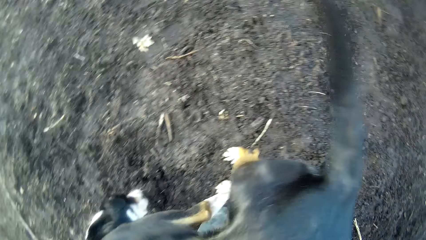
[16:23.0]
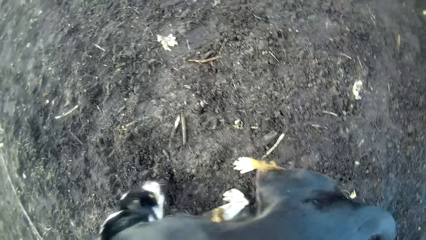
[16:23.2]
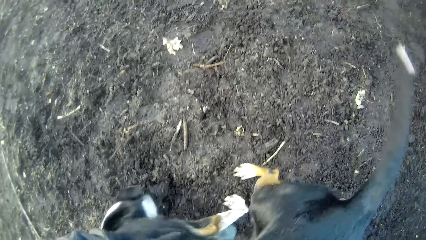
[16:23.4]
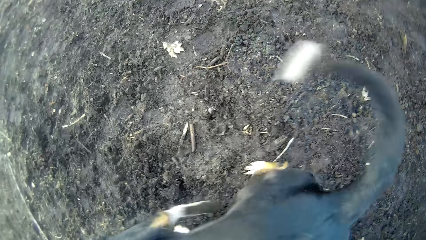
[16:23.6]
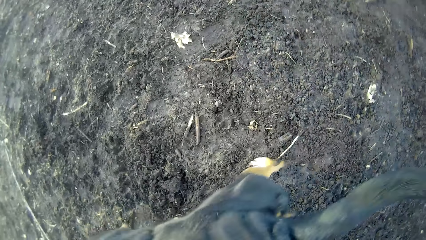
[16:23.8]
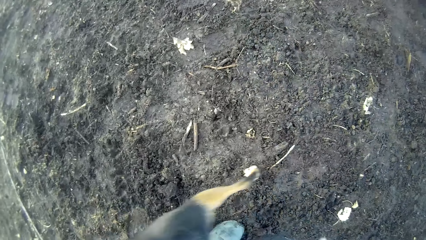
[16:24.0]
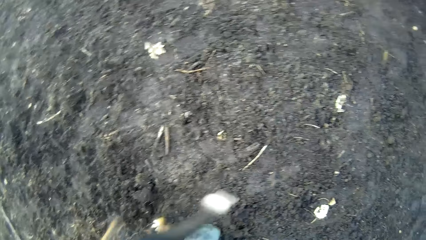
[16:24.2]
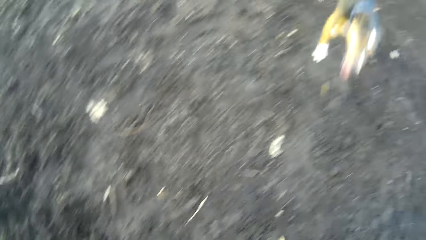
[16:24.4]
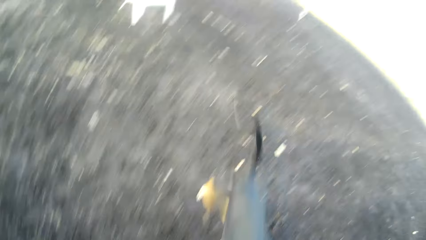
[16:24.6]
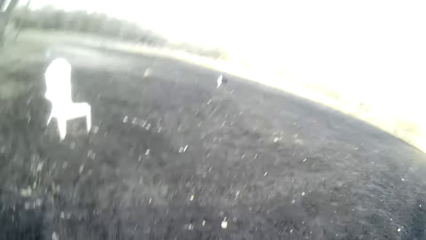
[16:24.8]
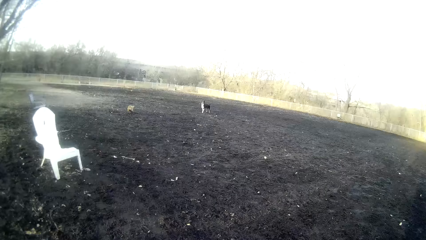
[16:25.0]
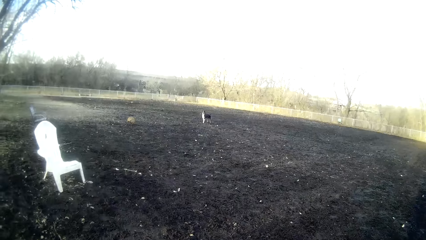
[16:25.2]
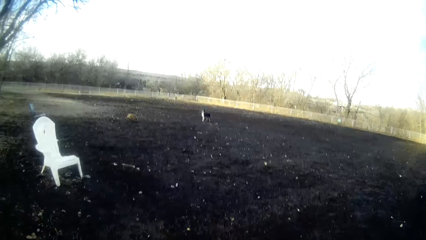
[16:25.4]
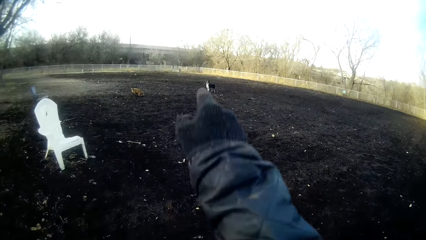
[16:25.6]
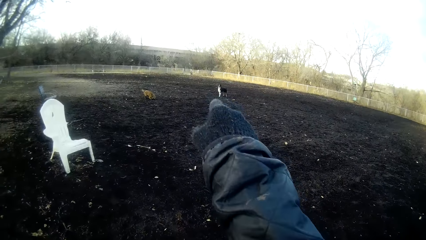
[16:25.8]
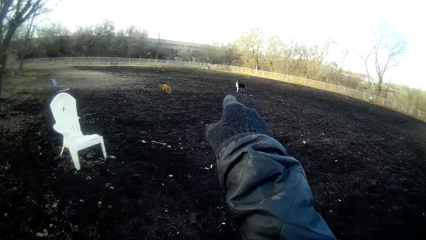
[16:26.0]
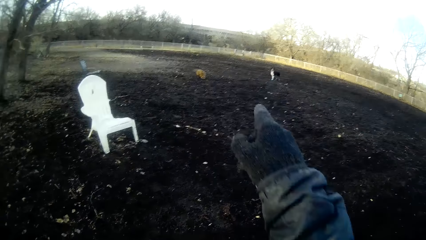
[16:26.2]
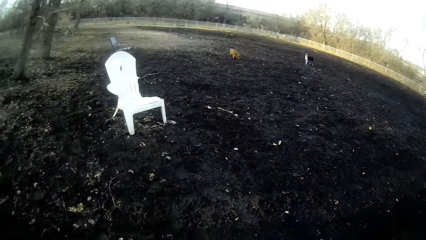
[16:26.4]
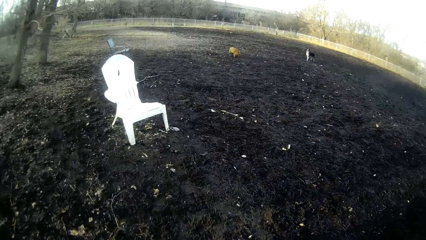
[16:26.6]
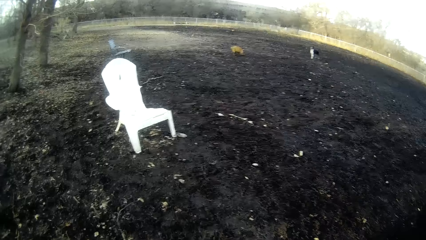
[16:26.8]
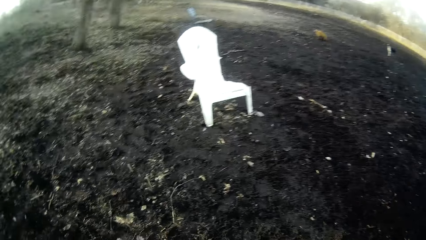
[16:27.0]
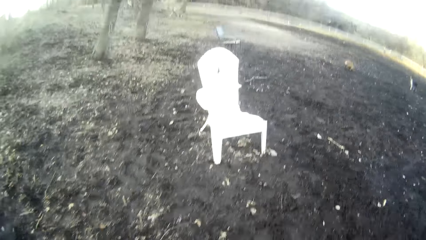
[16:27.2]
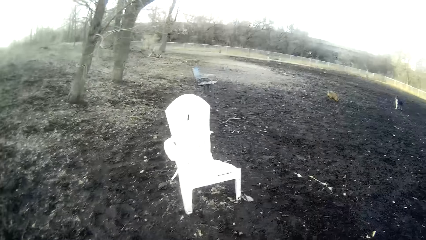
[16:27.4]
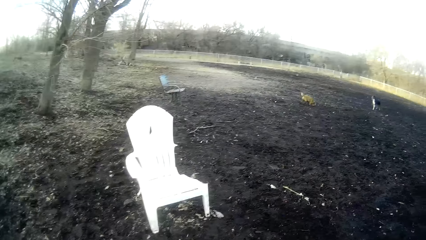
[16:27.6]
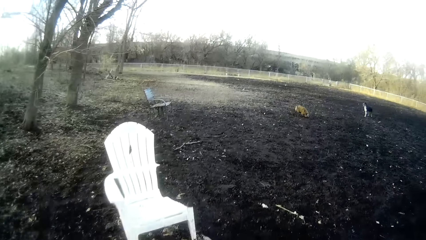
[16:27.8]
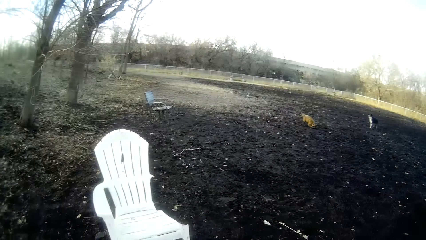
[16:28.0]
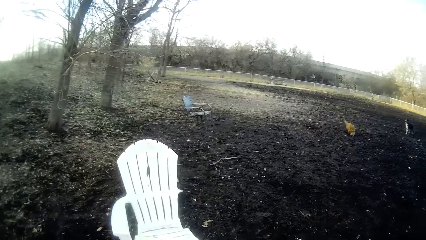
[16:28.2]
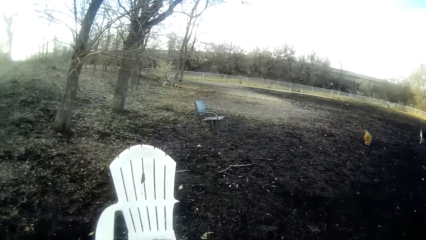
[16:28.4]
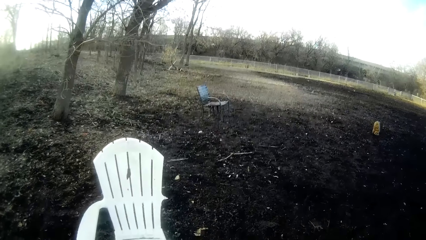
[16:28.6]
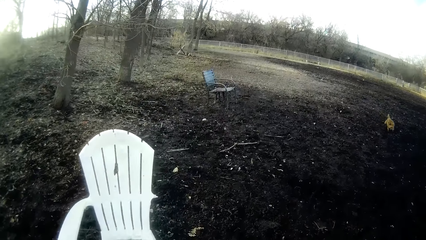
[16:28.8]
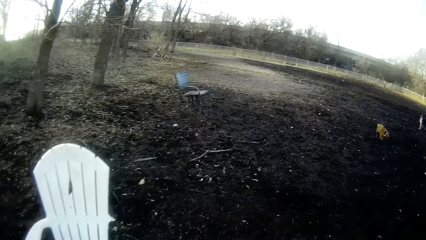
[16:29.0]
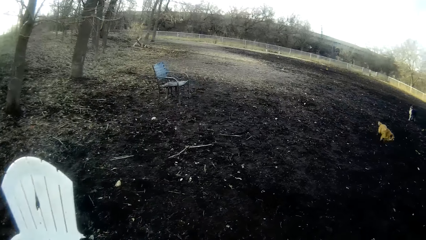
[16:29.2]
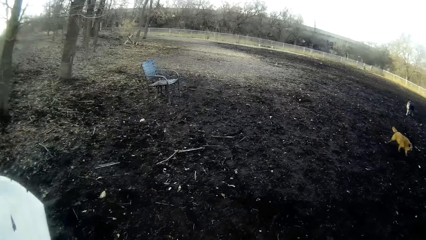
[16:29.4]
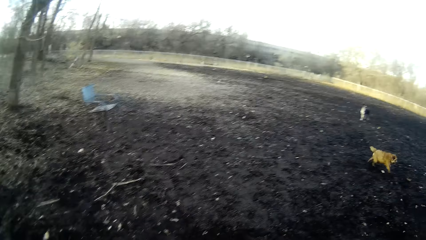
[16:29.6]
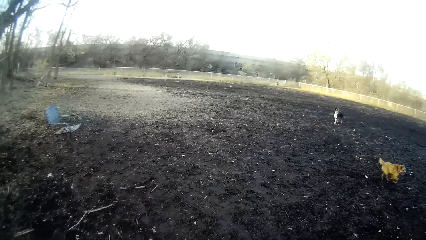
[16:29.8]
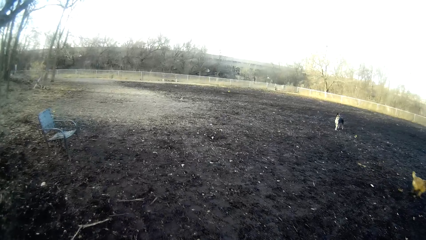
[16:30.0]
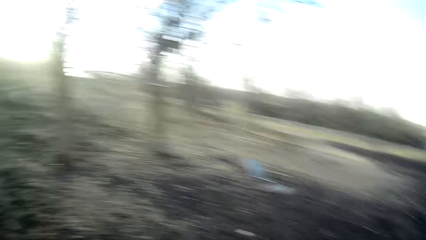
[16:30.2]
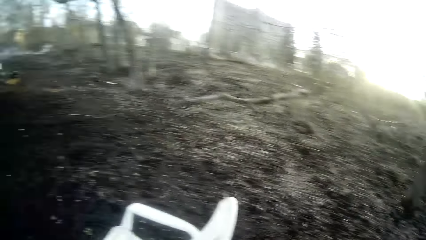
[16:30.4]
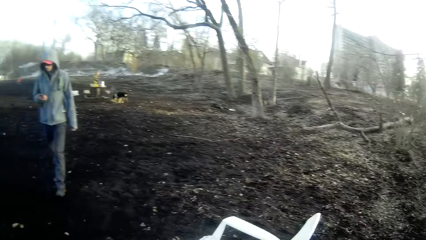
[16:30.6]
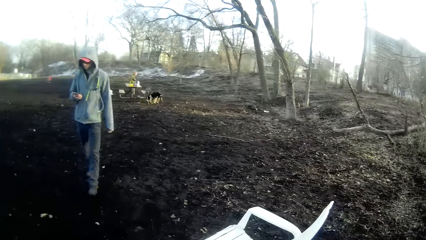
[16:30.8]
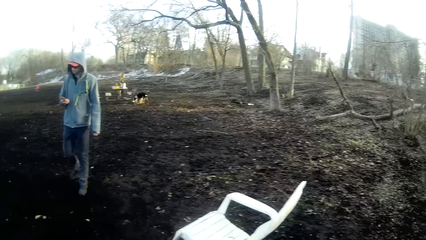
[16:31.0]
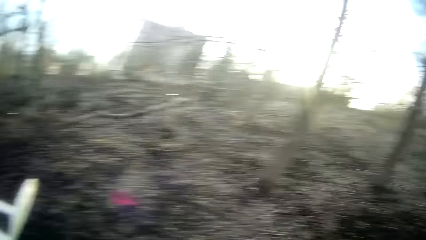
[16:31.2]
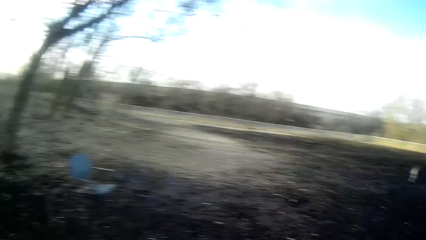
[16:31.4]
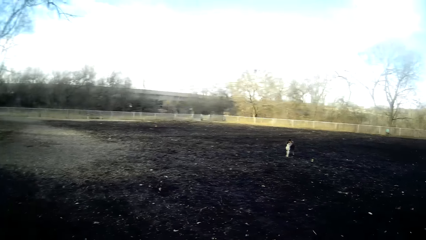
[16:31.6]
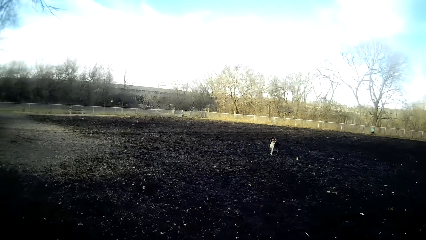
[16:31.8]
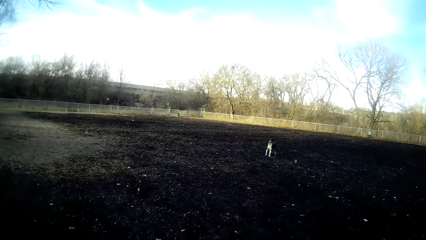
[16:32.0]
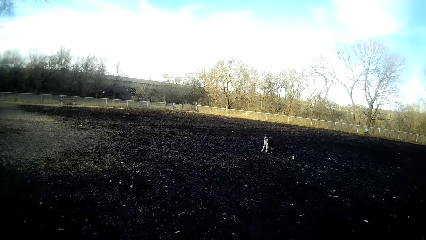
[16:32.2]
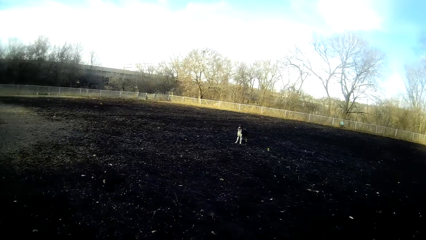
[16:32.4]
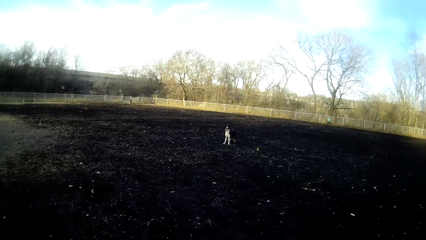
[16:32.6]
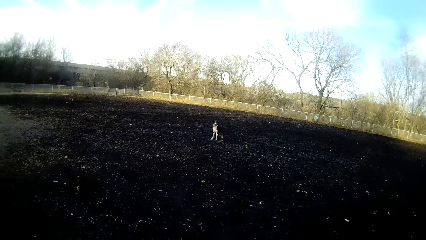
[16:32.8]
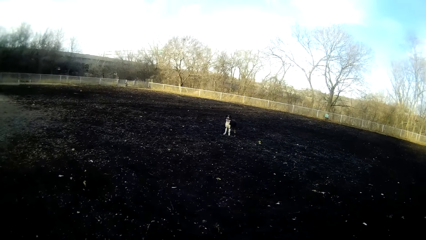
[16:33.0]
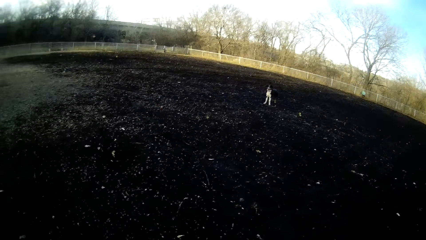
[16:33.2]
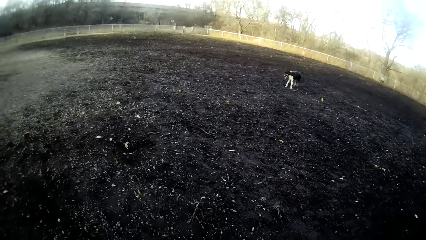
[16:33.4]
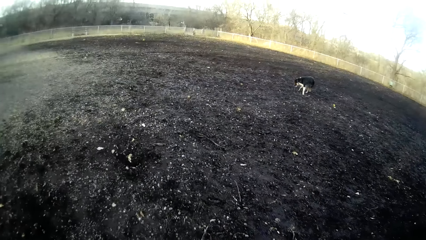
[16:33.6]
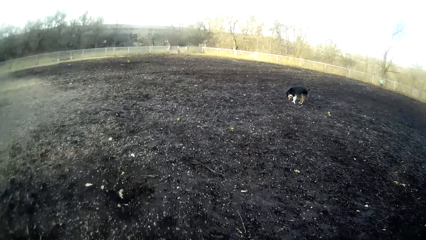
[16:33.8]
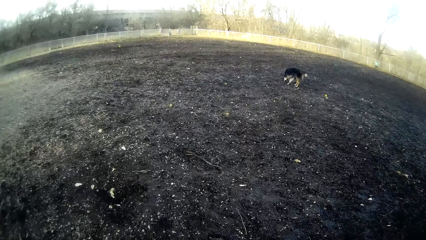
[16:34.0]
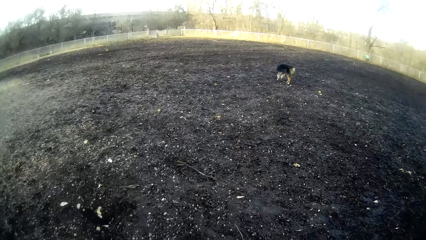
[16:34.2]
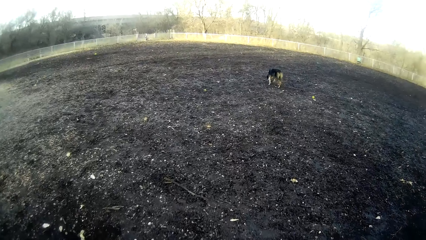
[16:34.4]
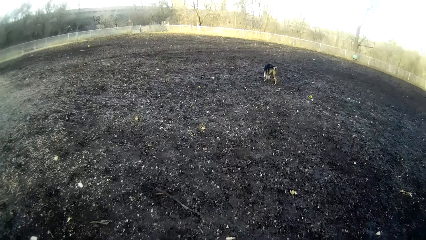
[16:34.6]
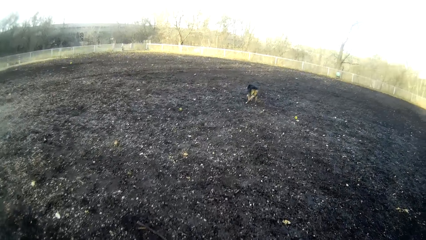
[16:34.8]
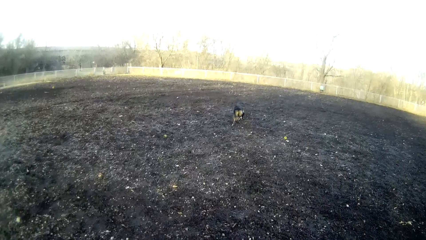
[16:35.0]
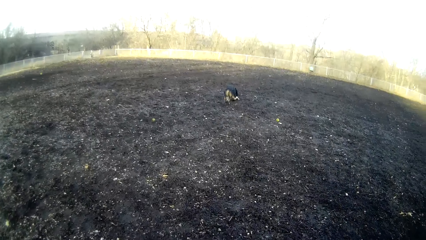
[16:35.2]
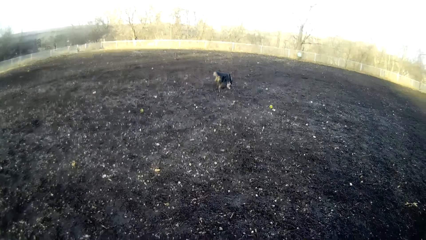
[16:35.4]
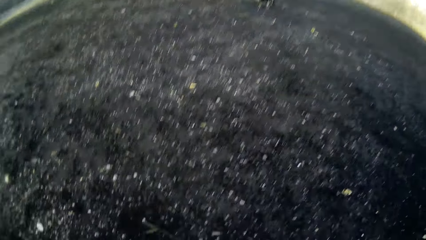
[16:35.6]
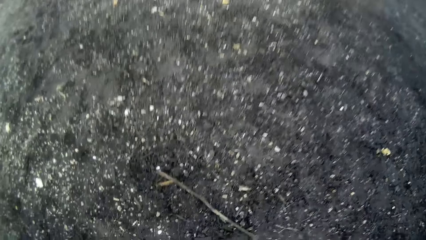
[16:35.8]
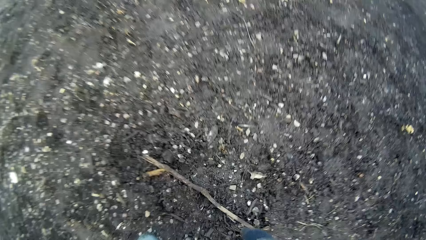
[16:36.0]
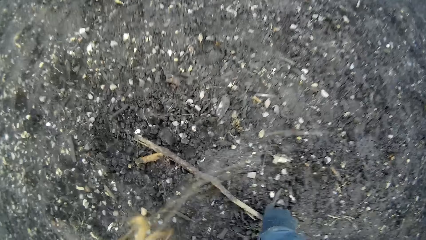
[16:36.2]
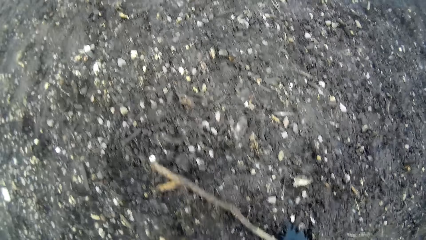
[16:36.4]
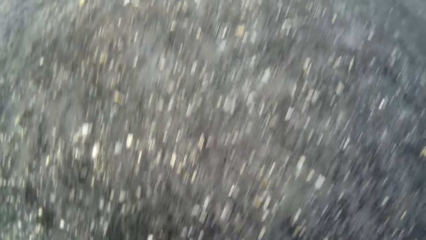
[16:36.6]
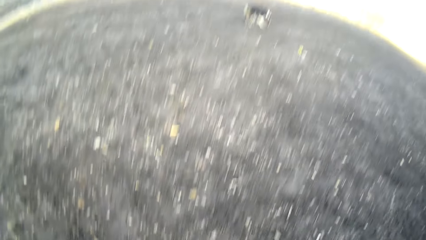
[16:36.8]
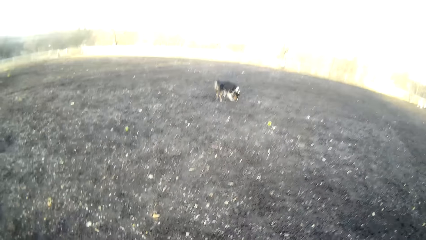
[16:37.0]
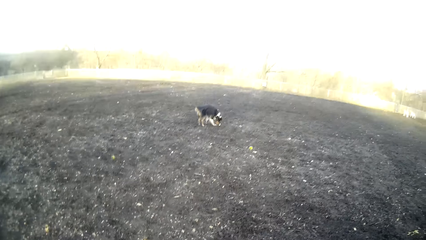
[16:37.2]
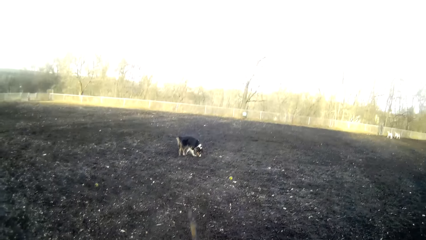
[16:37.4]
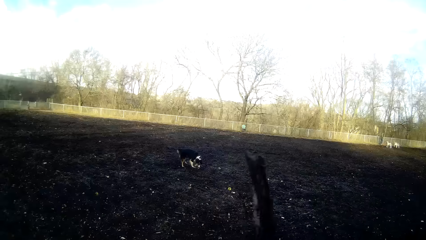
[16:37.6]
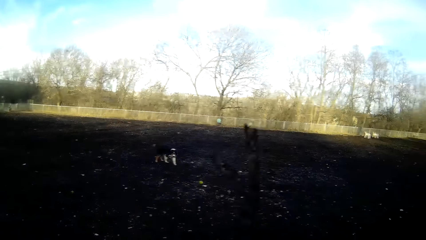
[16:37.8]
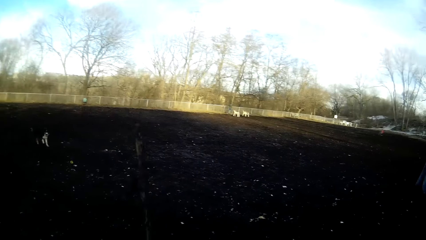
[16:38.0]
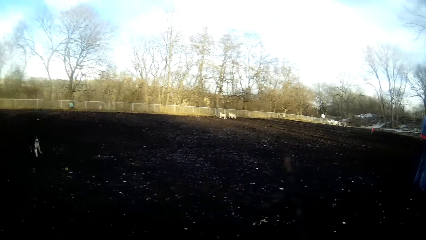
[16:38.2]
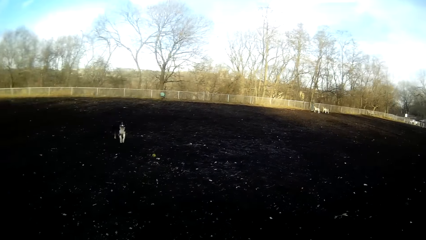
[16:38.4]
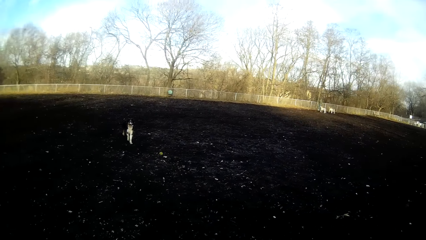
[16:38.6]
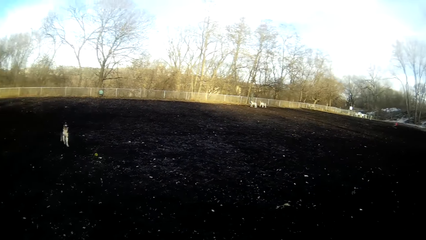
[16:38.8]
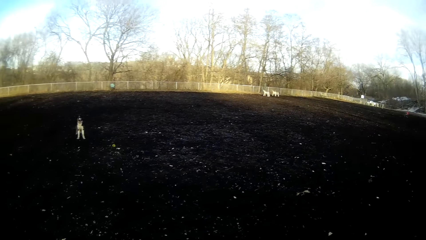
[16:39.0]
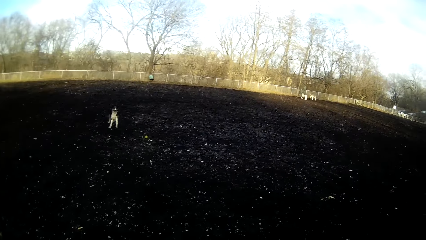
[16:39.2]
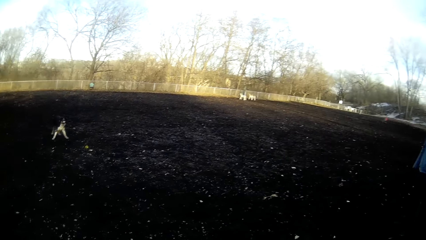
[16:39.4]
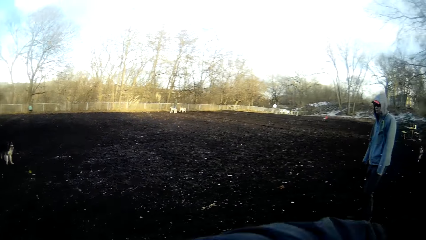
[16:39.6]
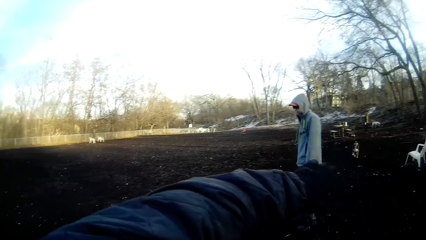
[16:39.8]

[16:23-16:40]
The camera wearer touches the dog with his right hand. He points towards the field with his right hand. A man walks around. The camera wearer looks around. He looks at the dog. He walks towards the dog. He picks up a twig from the ground with his right hand.
